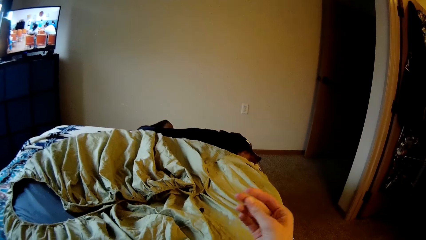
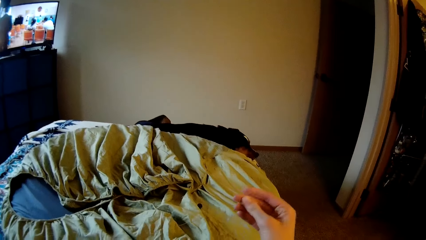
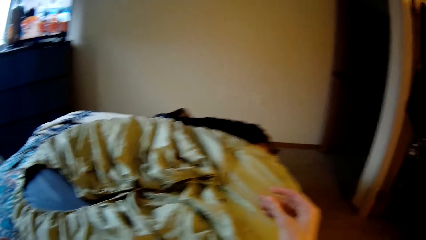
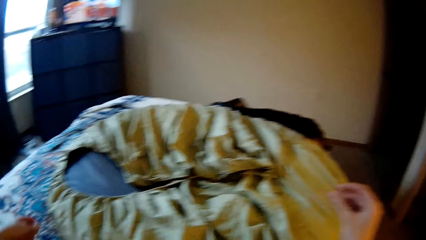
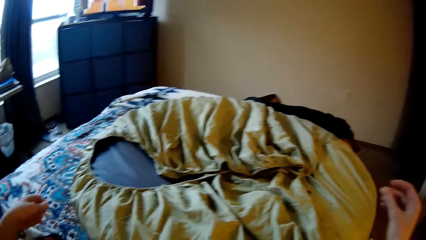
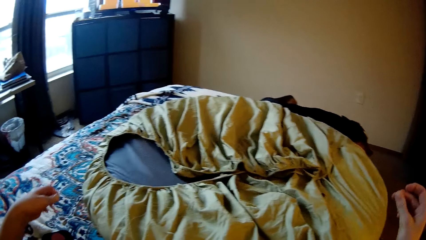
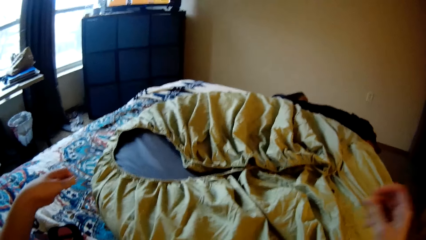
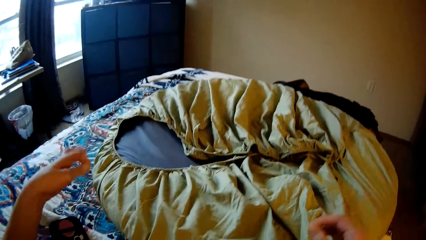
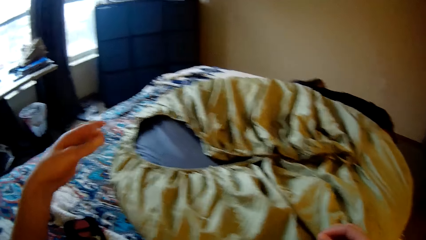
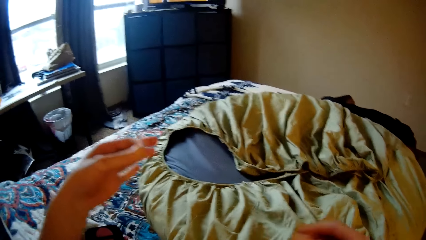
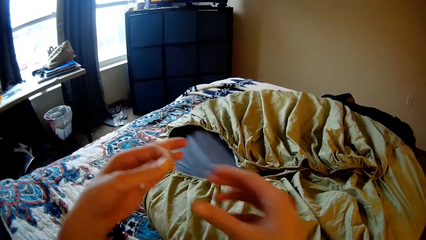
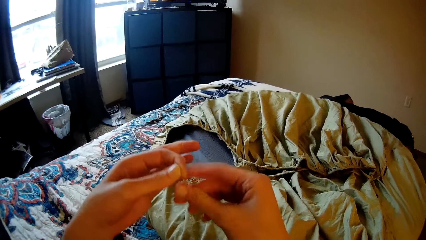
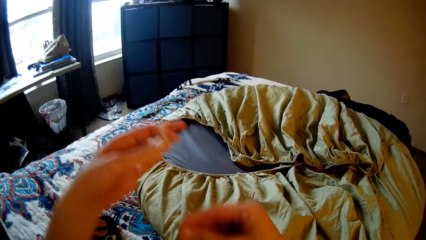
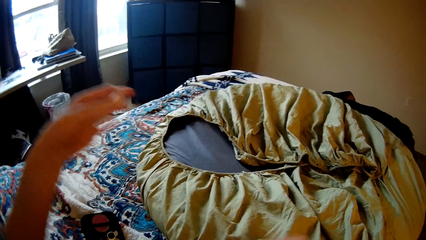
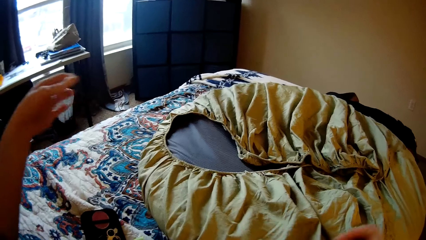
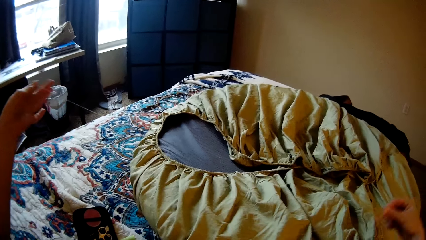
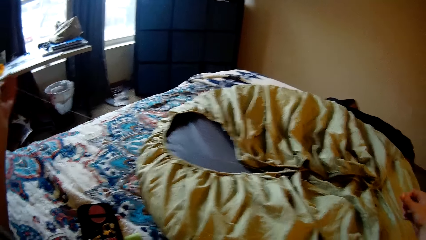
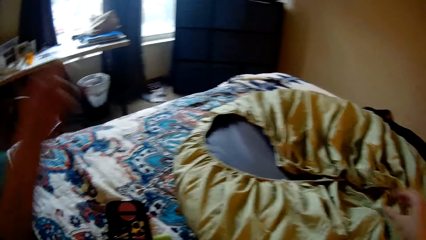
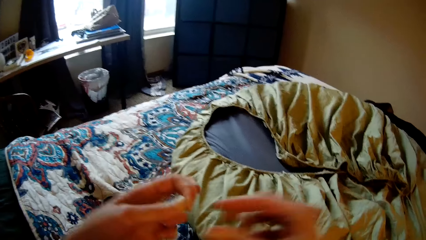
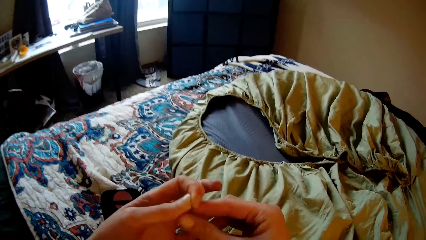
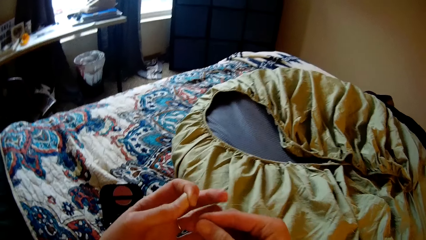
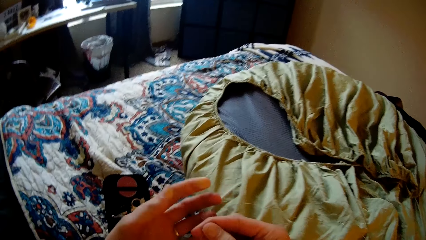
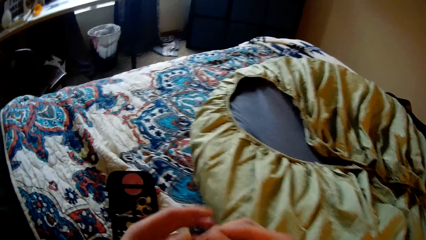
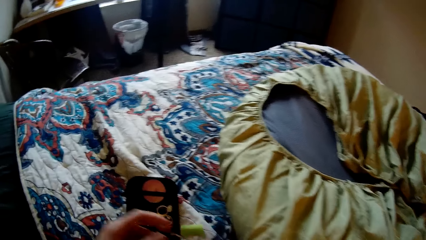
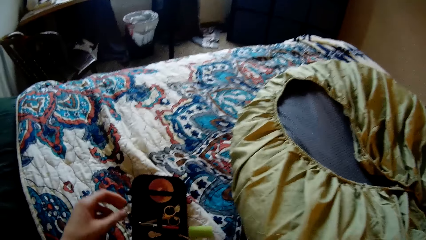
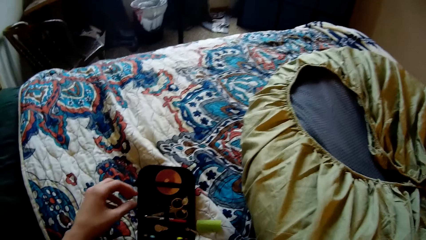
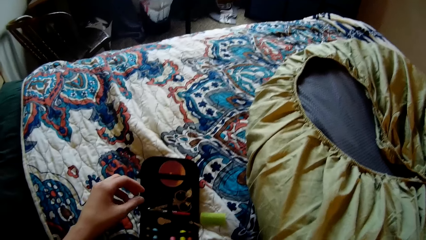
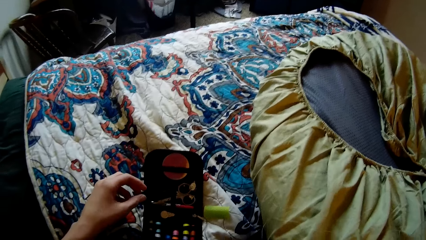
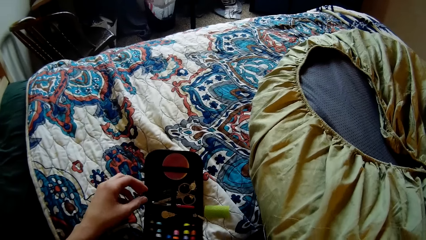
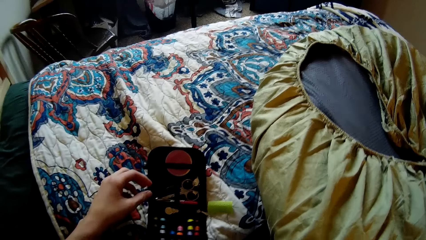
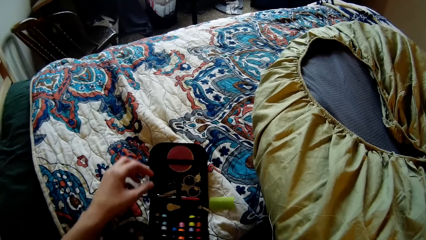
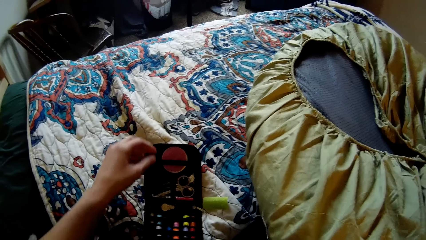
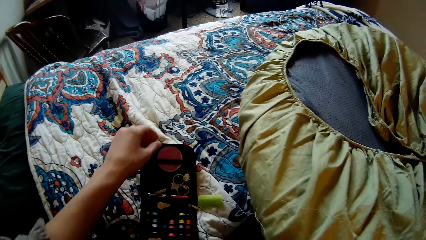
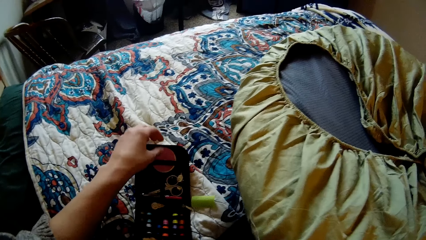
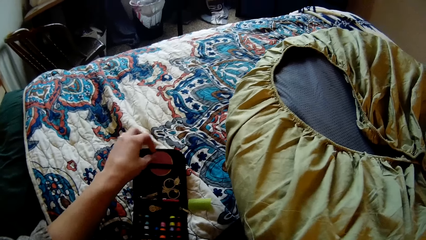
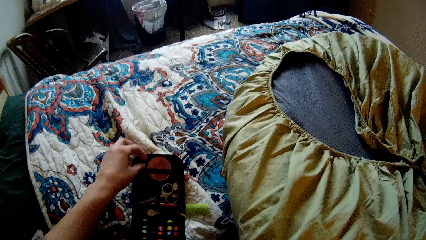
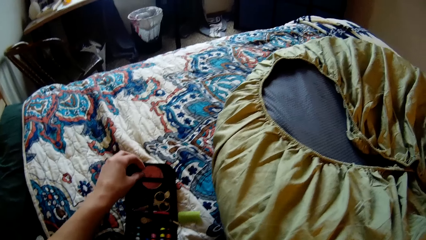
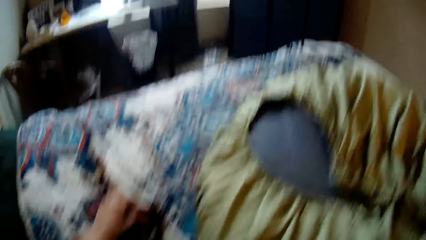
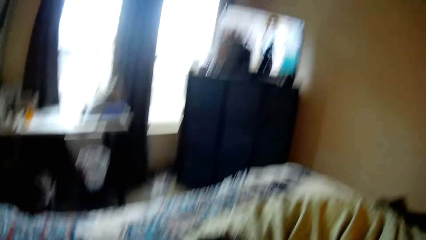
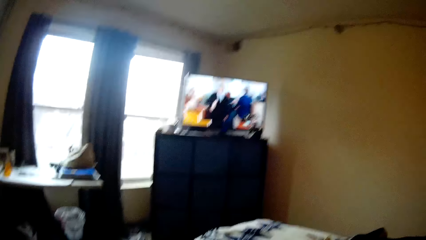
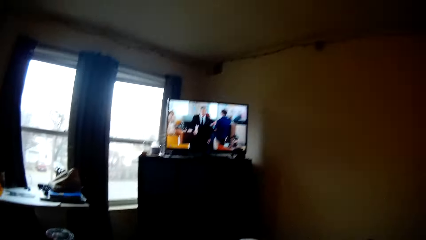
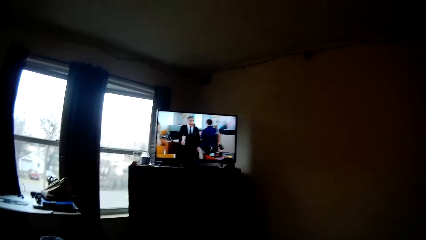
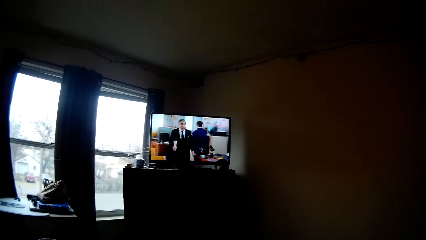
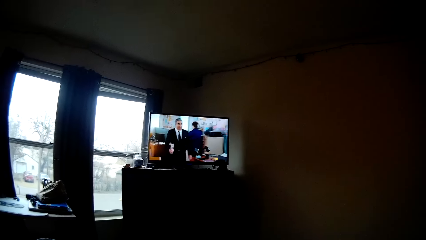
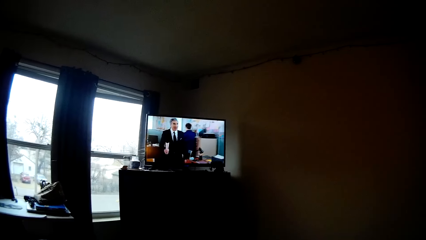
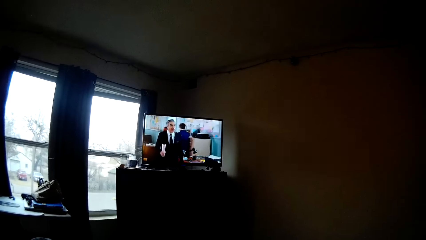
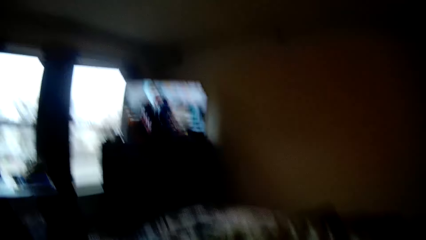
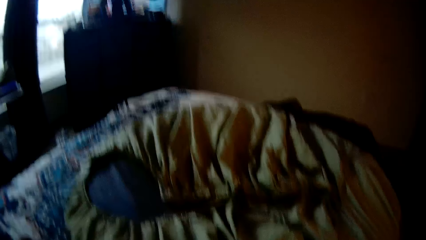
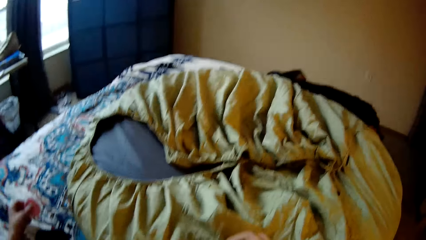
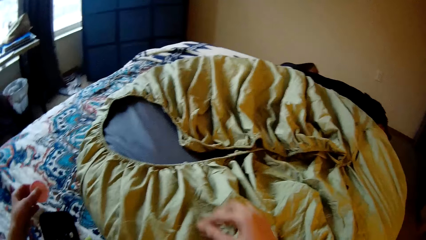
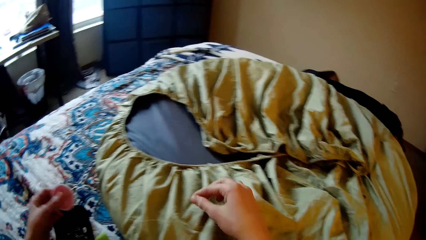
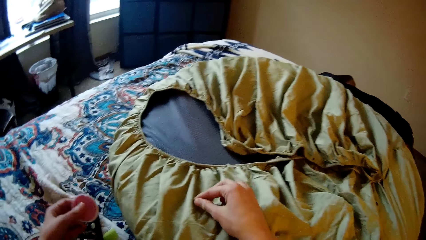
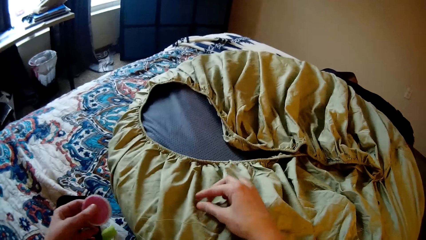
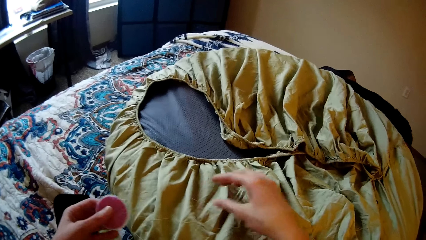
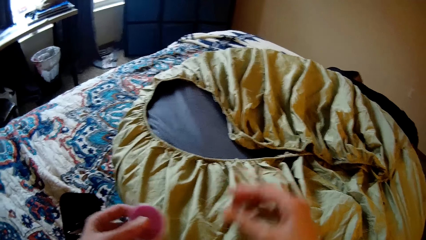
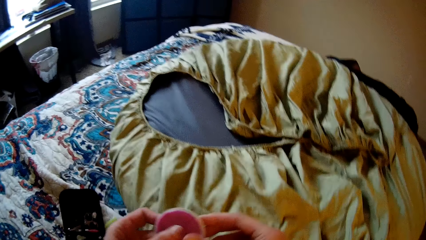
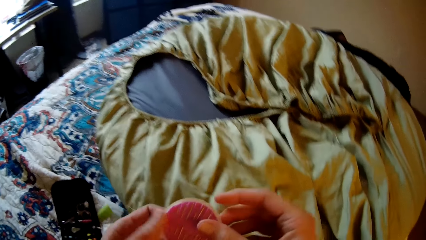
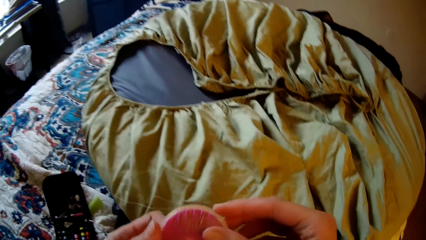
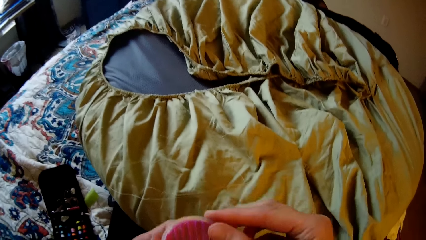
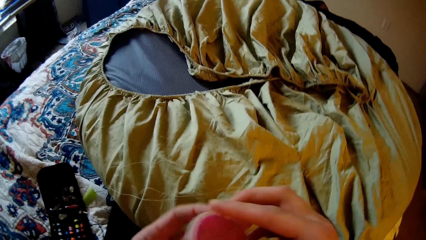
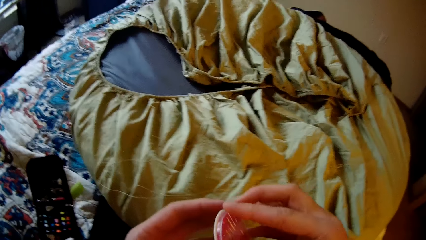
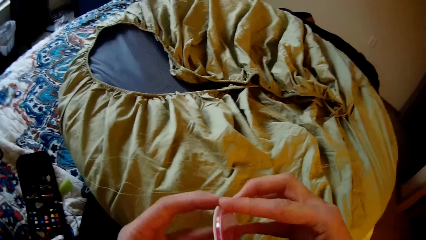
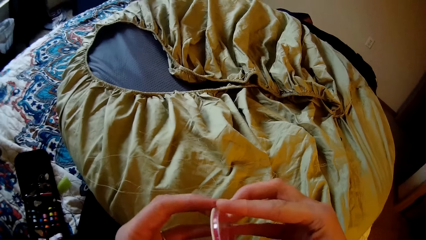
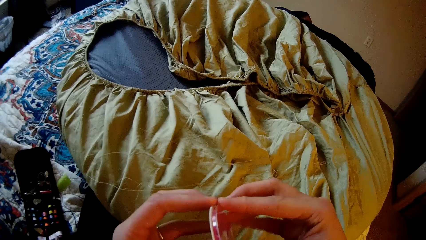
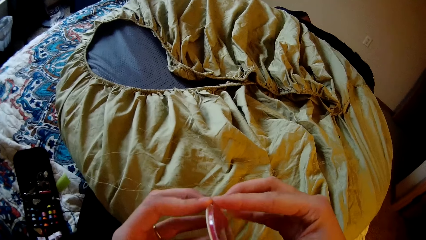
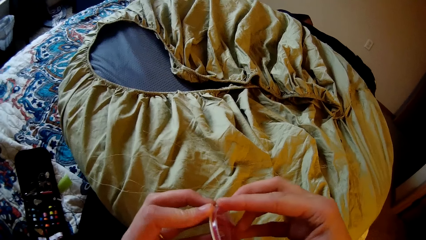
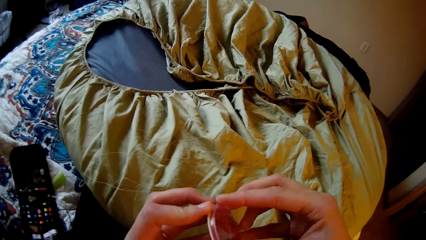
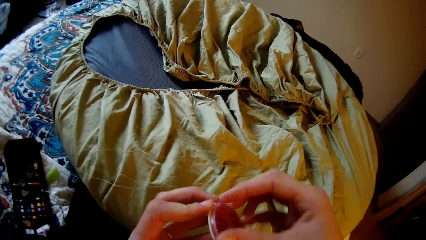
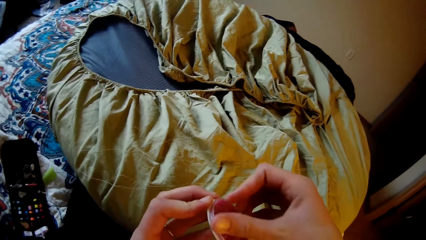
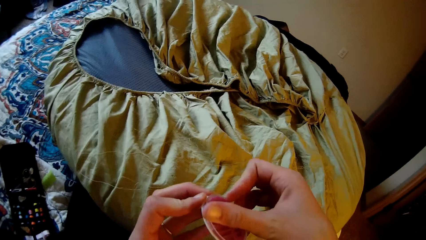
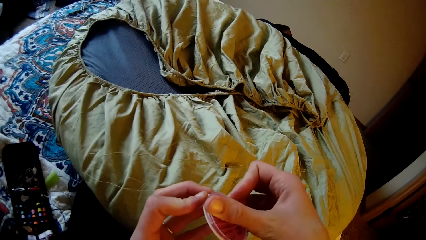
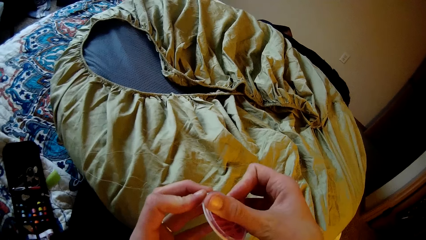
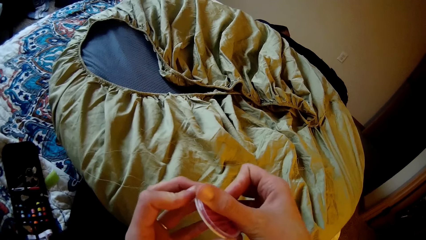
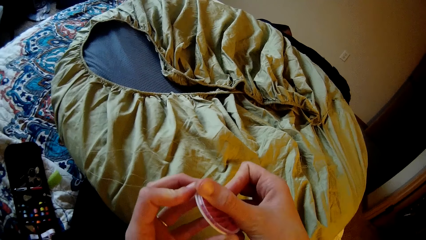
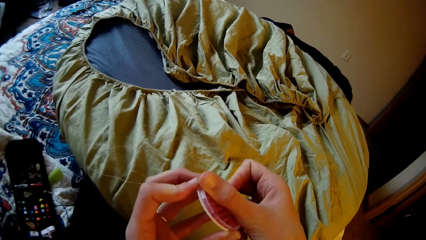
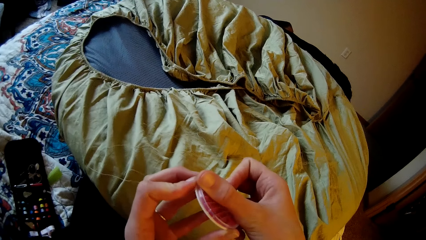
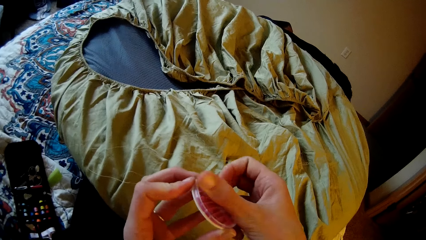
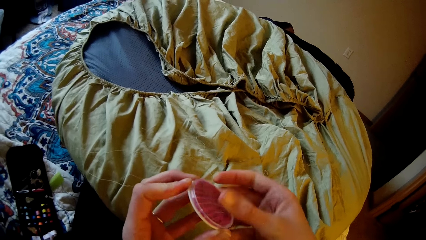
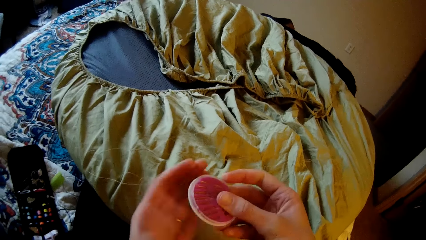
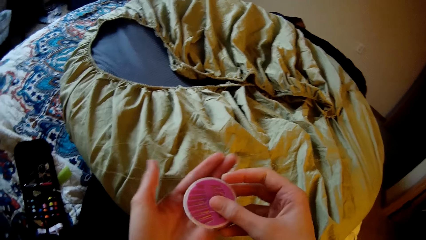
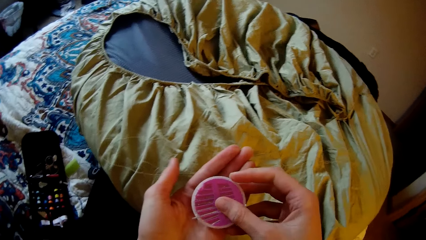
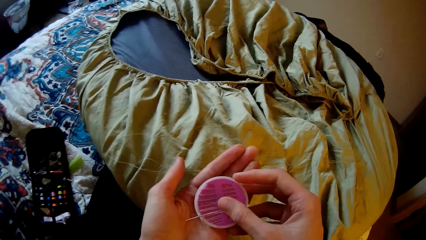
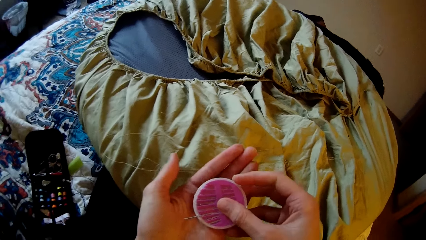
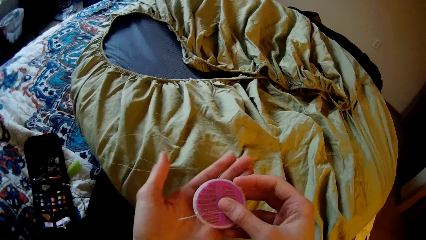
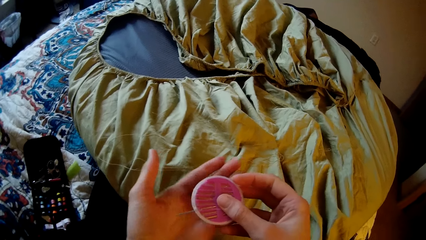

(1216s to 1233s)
The camera wearer watches television. They pick up the pin holder. They place the needle on top of the bedsheet. They drop the thread on the sack. They hold the pin holder. They open the pin holder or container.
